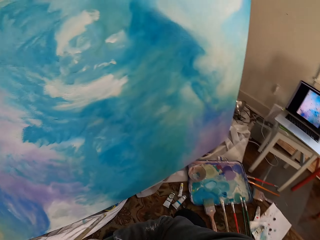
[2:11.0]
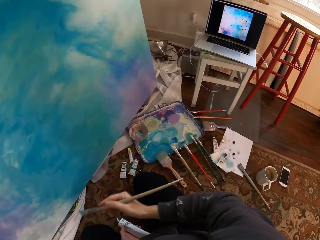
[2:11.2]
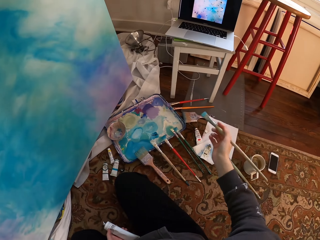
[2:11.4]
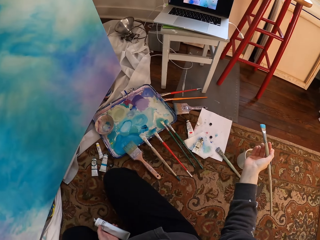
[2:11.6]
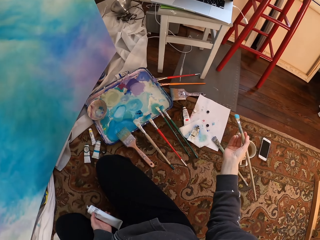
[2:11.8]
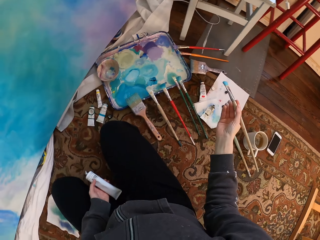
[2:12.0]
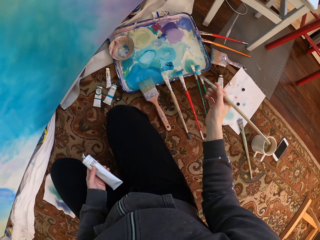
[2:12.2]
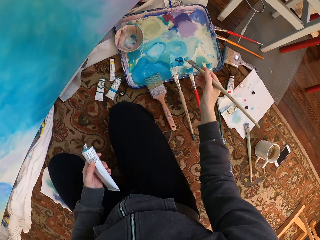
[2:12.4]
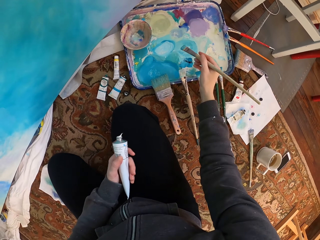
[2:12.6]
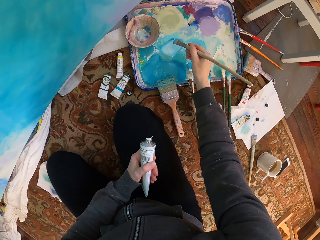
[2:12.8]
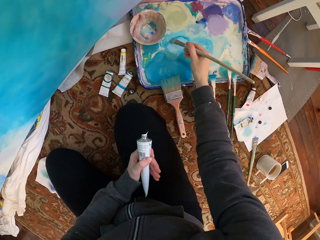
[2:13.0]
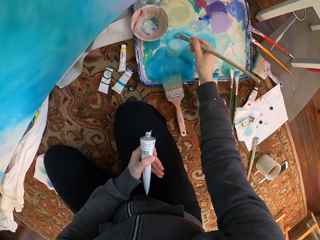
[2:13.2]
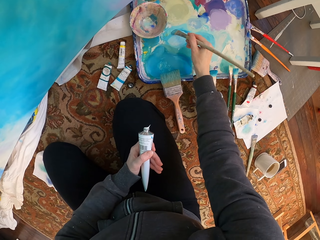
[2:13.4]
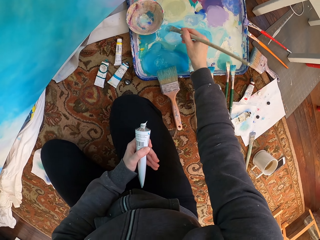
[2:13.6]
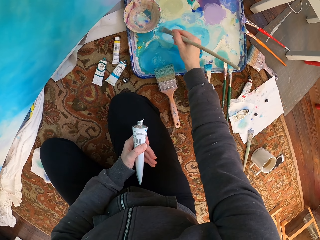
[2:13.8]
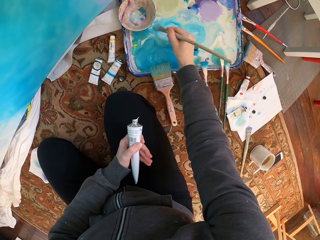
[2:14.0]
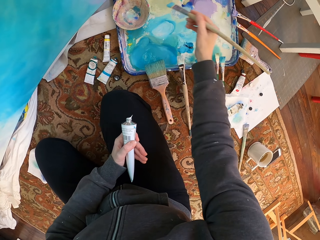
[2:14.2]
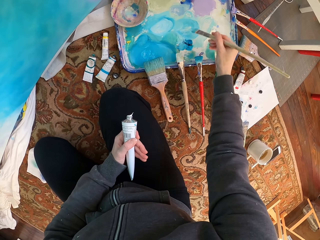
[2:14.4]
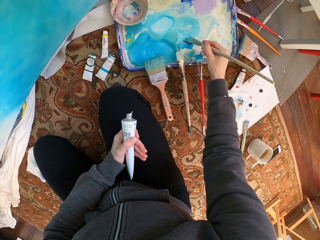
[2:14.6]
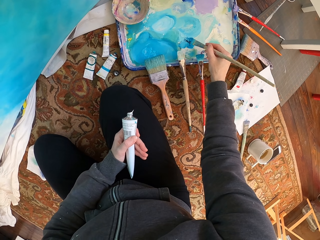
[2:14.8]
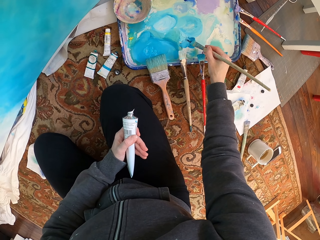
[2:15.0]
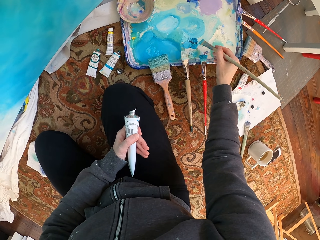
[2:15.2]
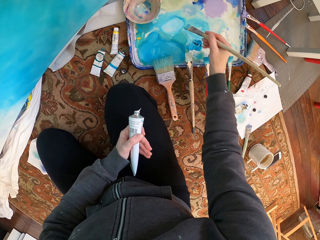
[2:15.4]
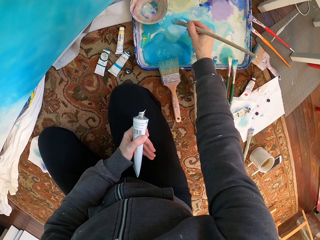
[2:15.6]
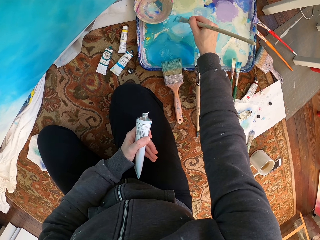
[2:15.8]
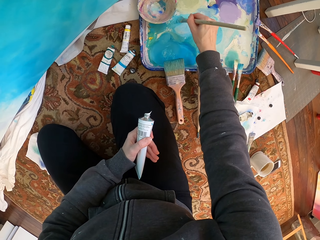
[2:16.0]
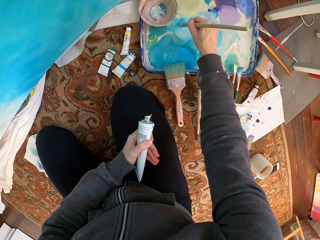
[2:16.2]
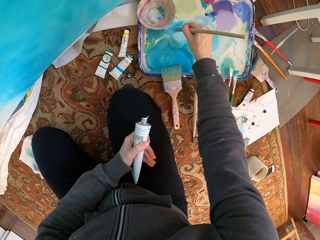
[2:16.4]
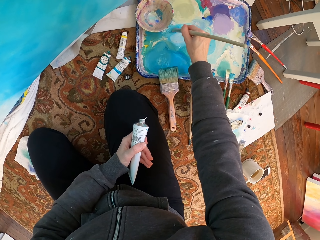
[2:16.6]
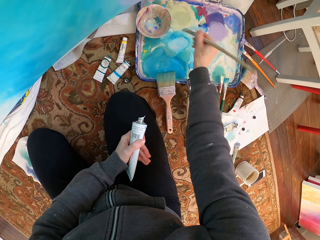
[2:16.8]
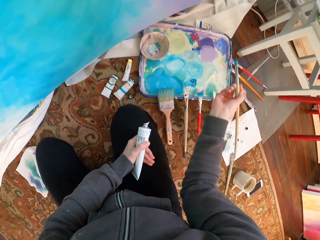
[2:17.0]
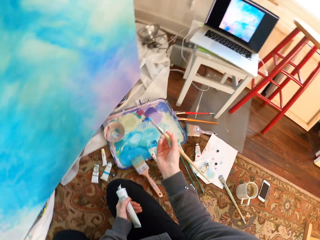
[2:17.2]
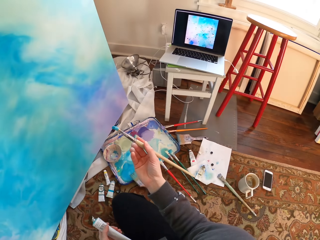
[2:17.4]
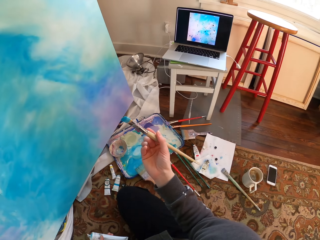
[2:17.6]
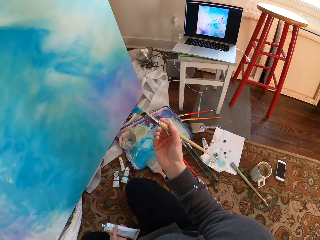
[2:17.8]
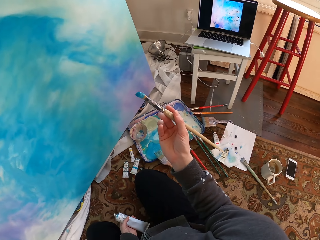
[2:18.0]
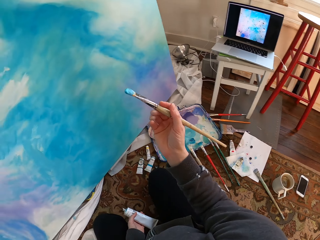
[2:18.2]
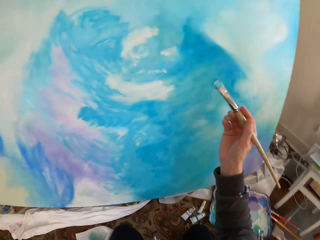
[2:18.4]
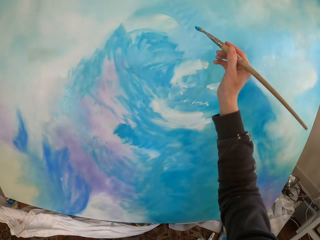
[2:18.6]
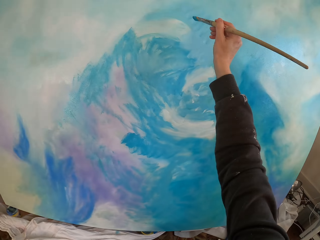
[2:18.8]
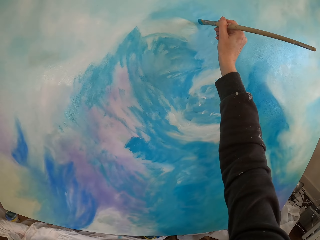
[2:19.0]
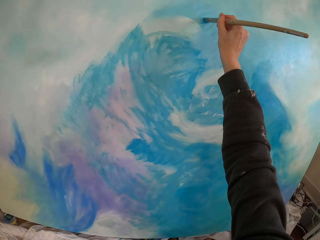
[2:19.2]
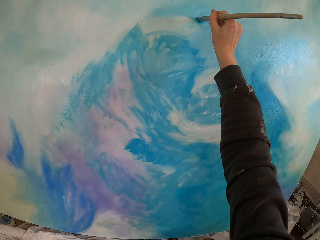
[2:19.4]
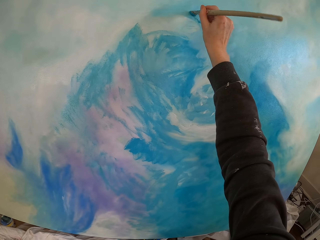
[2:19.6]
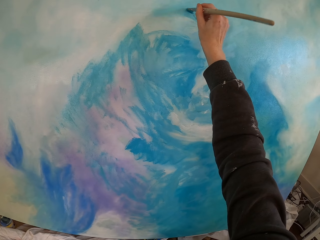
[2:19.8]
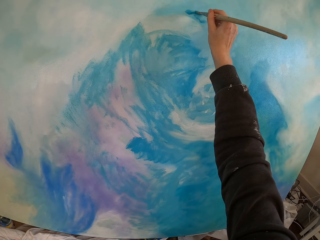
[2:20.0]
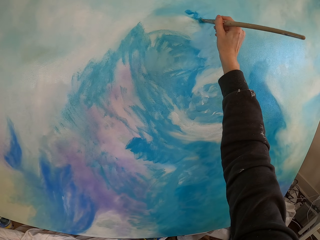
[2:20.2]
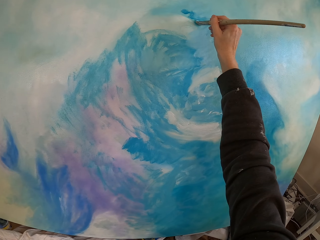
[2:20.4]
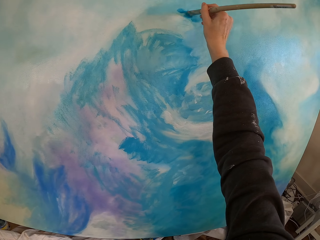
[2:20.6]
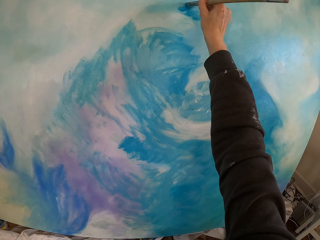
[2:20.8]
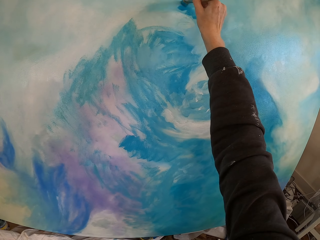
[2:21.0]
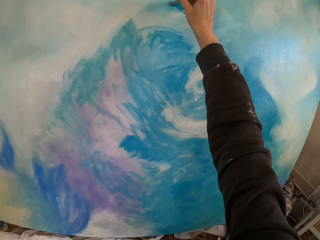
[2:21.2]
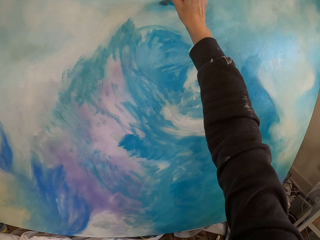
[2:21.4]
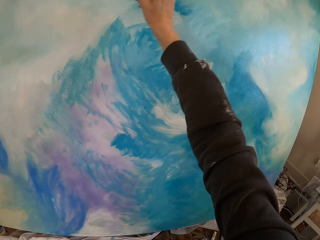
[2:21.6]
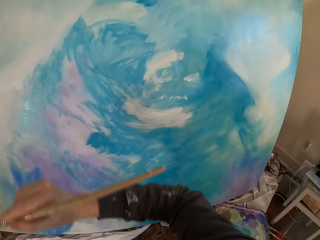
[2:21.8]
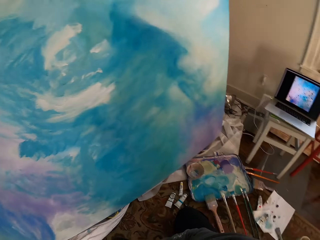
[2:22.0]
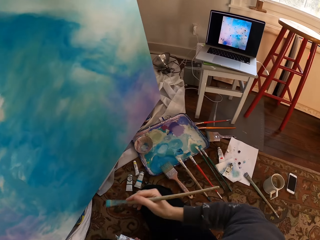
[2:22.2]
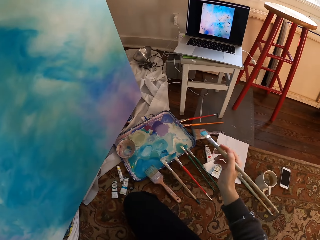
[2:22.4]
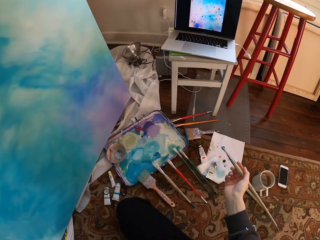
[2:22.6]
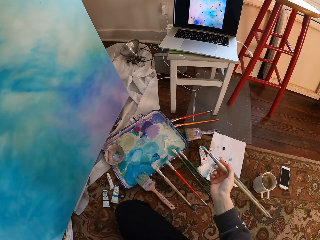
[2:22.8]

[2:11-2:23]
The camera wearer dips a brush in paint. They mix the paint on the paint tray. They paint on the canvas with the painting brush.

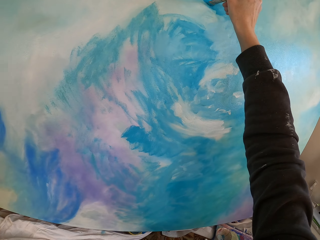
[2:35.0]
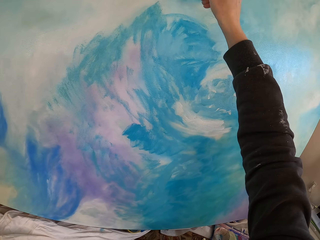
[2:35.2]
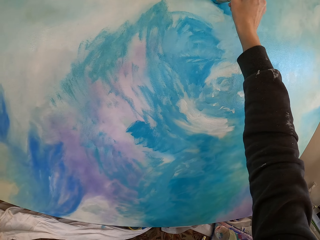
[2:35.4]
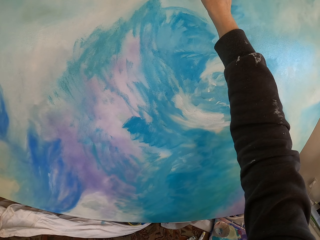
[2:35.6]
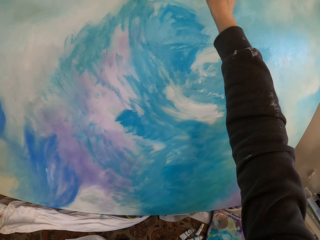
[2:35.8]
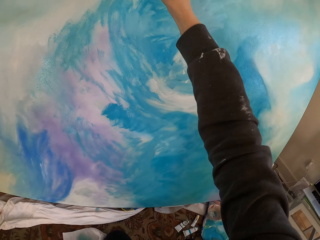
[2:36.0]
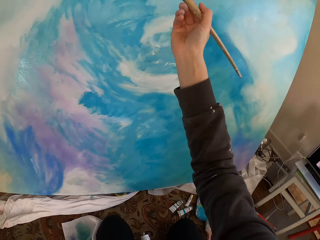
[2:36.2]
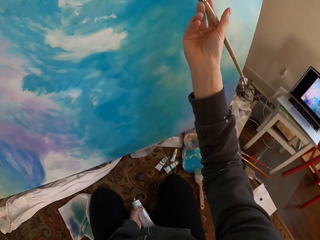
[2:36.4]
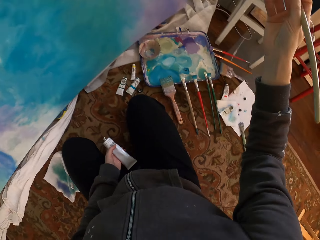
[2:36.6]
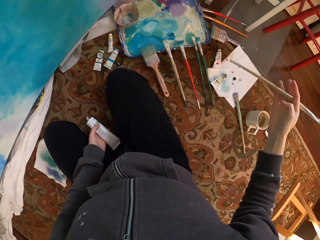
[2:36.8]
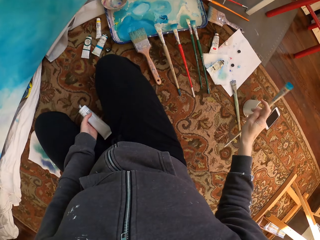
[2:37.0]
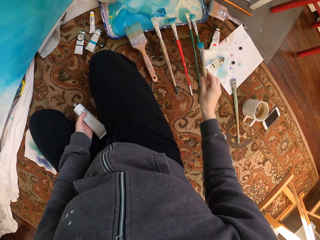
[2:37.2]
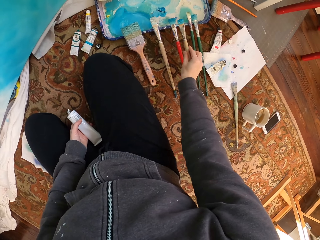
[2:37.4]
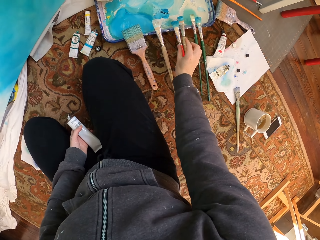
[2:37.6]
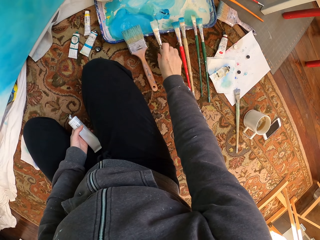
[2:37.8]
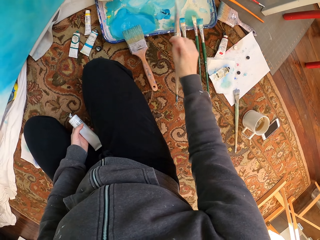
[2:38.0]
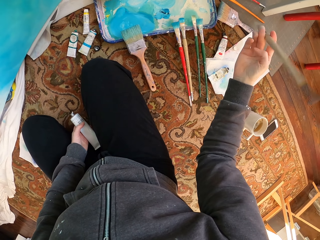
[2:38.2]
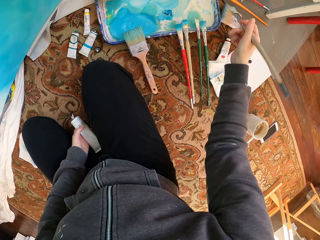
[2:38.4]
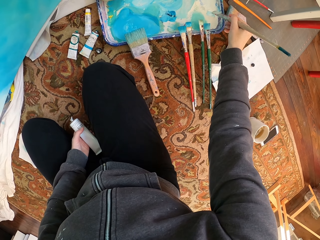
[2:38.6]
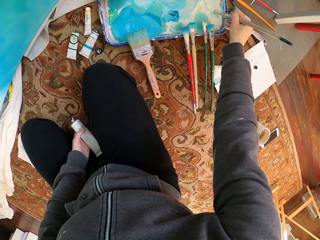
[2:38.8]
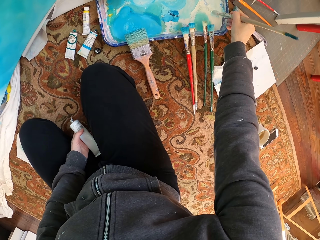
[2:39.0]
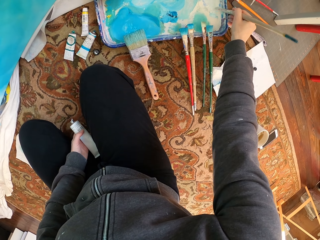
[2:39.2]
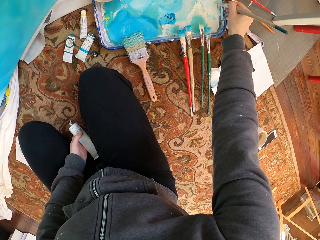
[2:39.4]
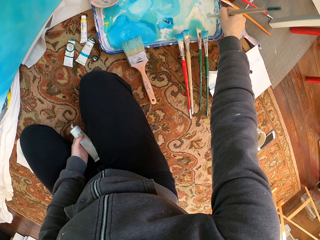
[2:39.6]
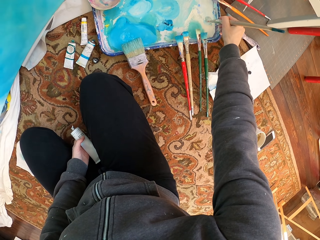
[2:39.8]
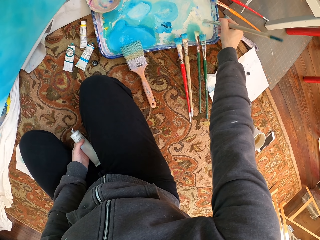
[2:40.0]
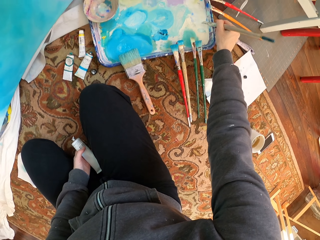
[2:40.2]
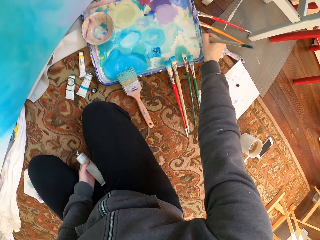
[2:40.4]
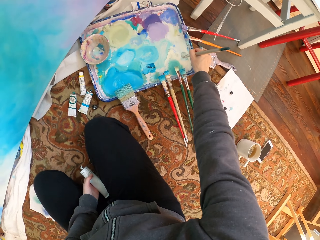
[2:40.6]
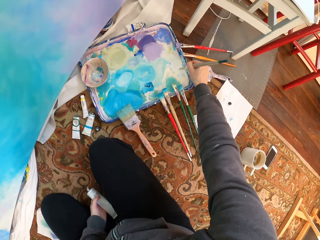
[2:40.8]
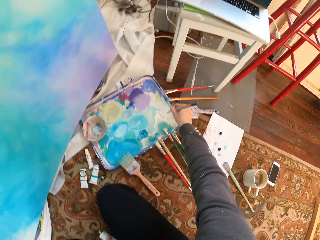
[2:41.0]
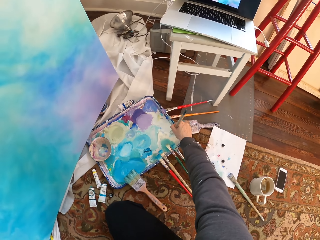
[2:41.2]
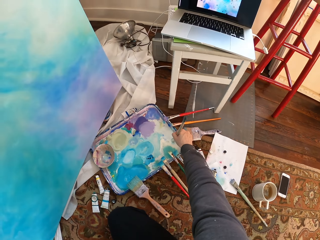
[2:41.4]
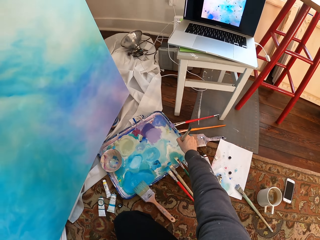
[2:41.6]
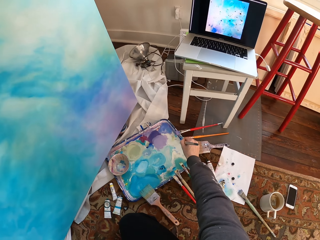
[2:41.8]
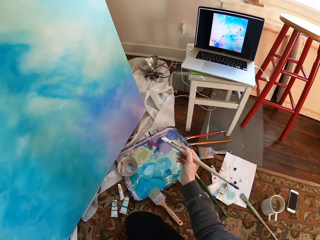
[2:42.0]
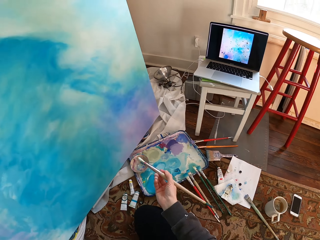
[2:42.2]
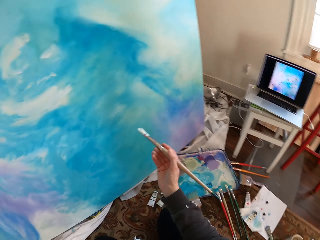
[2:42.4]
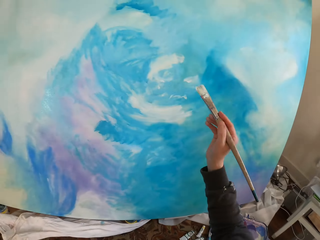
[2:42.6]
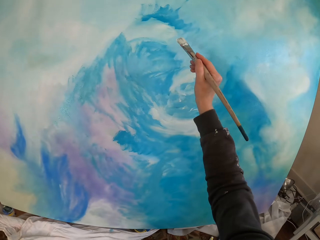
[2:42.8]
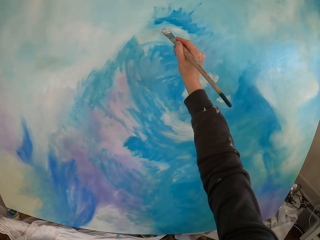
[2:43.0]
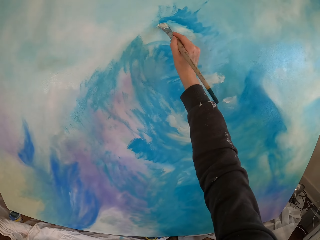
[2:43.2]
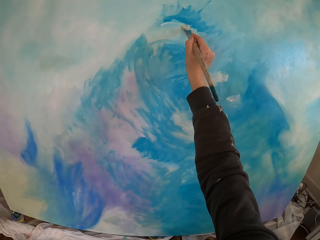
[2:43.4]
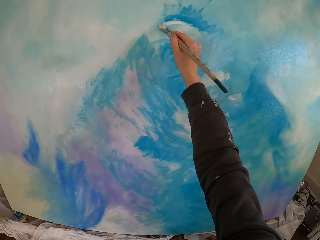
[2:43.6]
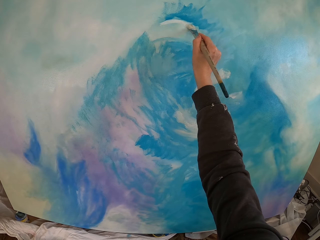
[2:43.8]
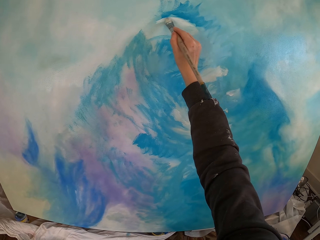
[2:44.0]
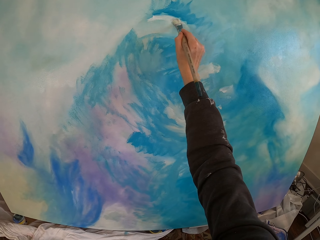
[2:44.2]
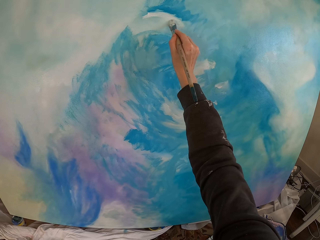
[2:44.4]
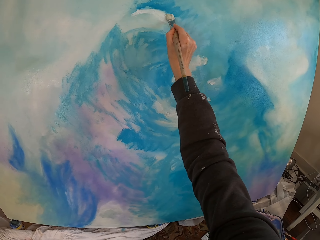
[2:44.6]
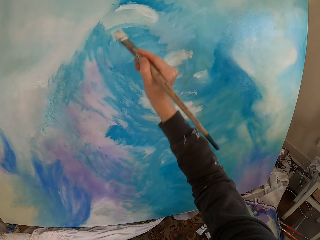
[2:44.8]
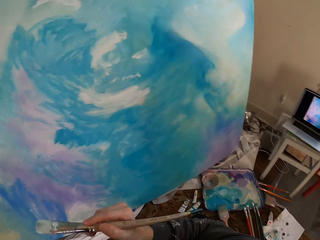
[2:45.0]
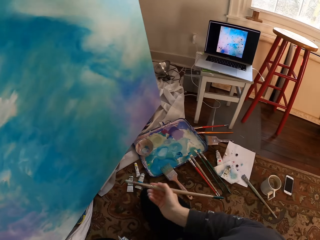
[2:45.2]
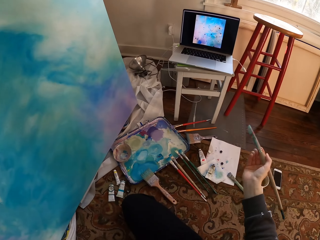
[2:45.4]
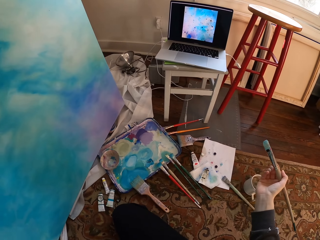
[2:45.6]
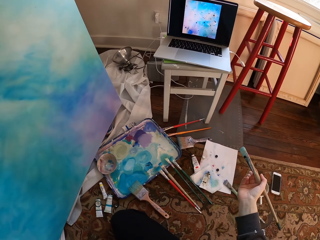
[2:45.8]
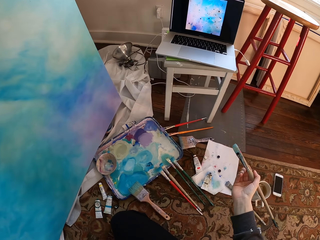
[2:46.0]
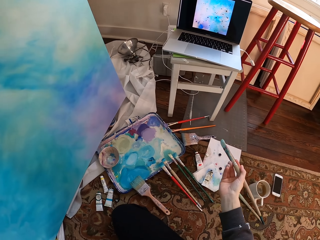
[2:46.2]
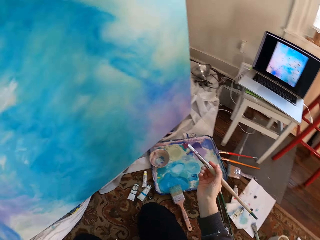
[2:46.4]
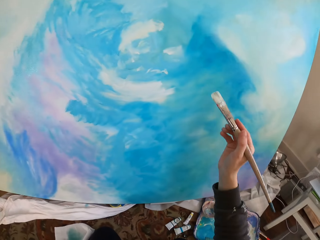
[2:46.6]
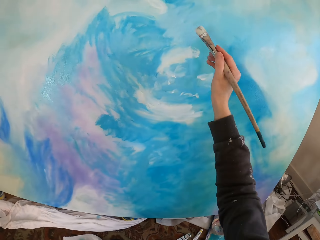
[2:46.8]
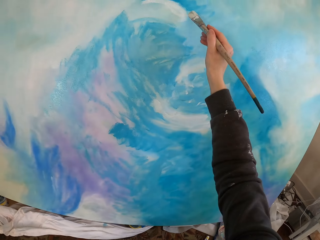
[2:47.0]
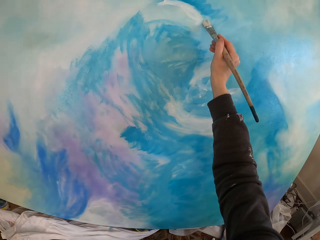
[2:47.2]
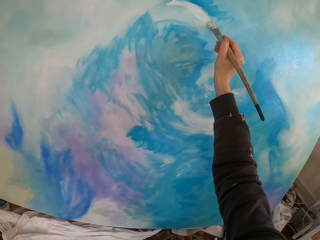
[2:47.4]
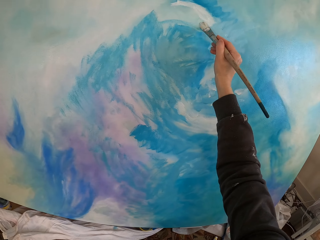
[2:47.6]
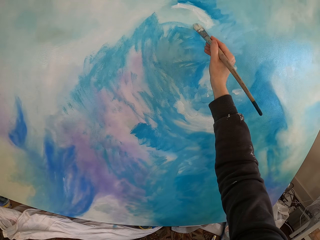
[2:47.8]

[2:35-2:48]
The camera wearer puts the painting brush down. They pick up a painting brush. They dip the painting brush into the paint. They paint on the canvas with the painting brush.
